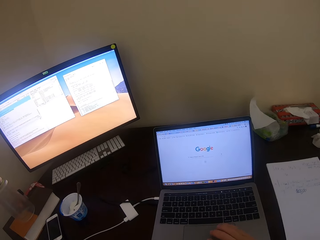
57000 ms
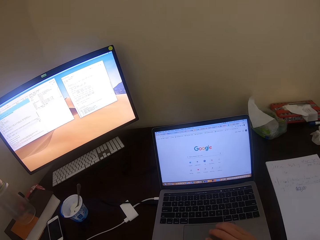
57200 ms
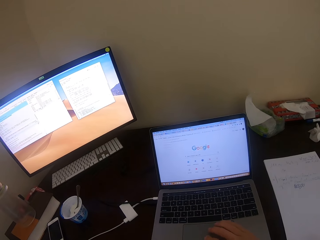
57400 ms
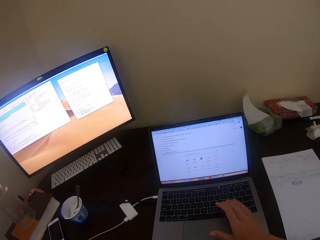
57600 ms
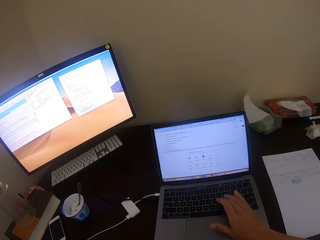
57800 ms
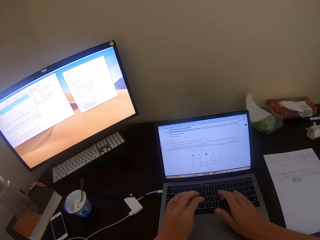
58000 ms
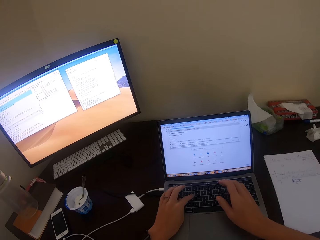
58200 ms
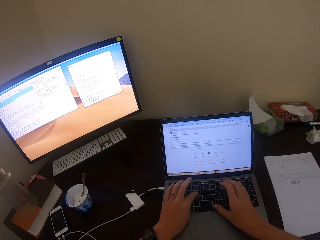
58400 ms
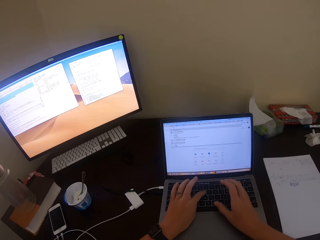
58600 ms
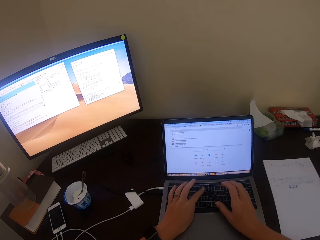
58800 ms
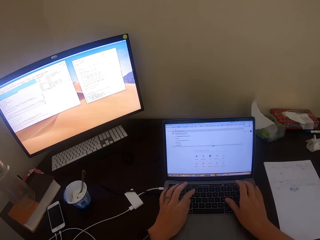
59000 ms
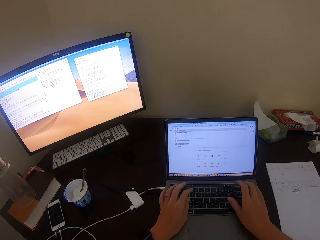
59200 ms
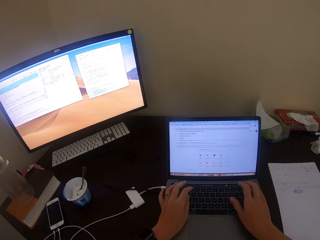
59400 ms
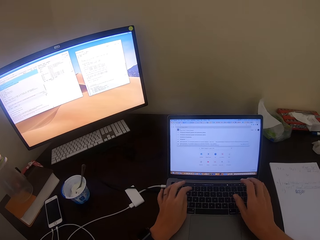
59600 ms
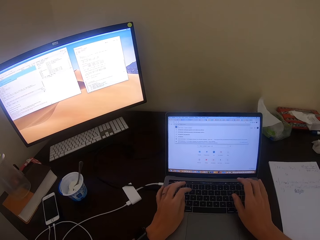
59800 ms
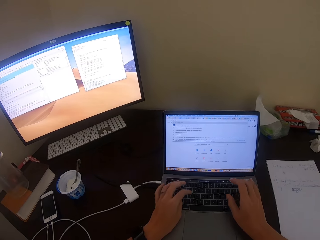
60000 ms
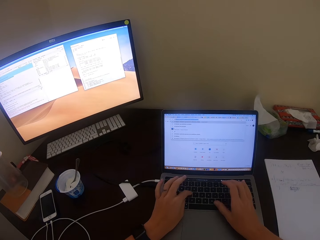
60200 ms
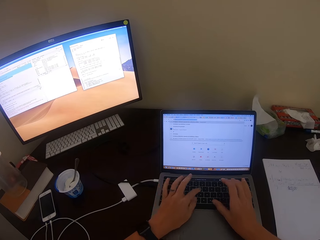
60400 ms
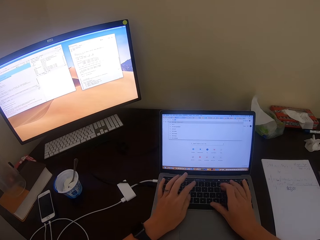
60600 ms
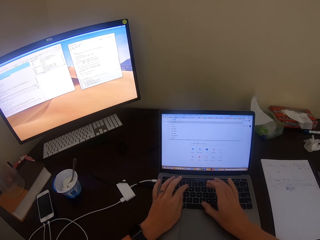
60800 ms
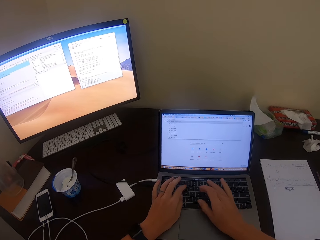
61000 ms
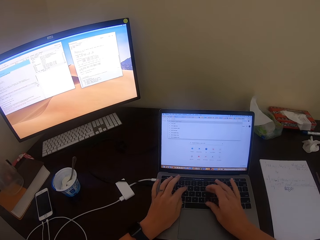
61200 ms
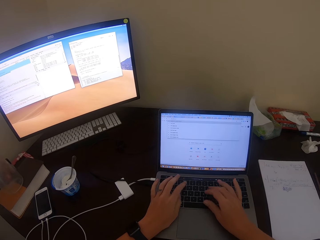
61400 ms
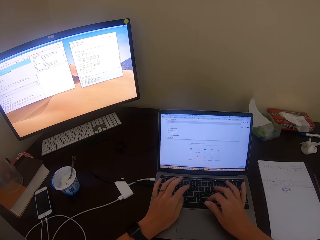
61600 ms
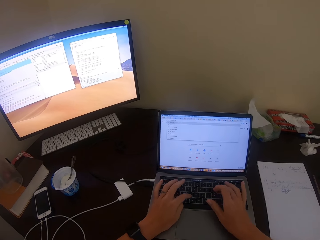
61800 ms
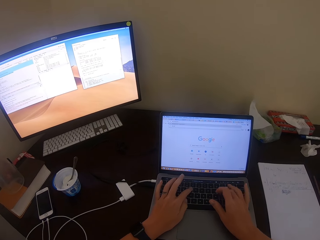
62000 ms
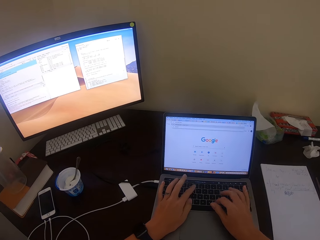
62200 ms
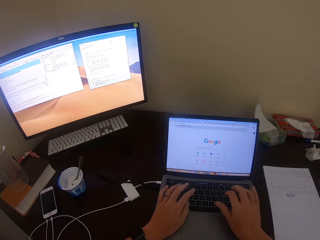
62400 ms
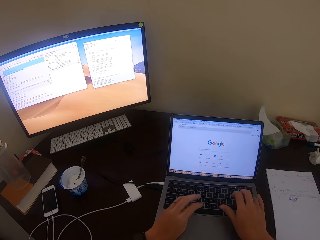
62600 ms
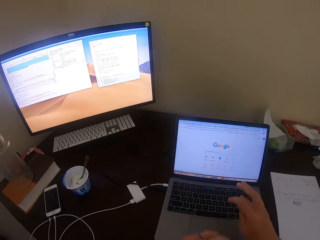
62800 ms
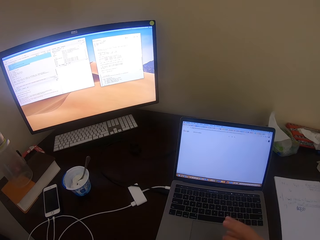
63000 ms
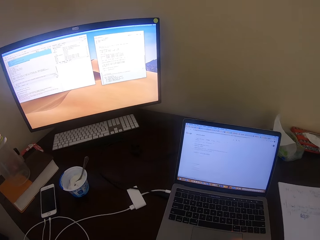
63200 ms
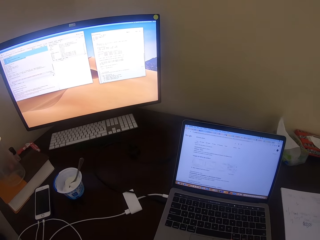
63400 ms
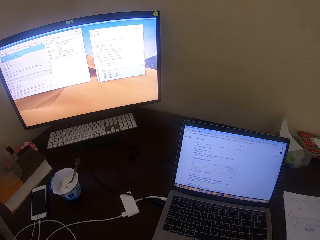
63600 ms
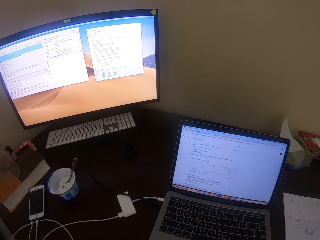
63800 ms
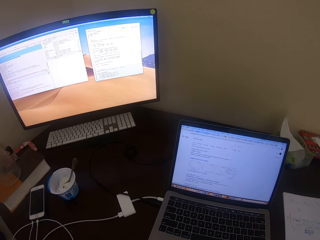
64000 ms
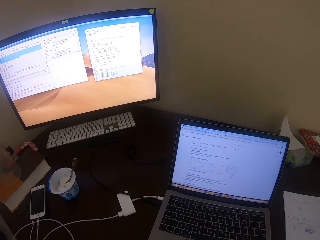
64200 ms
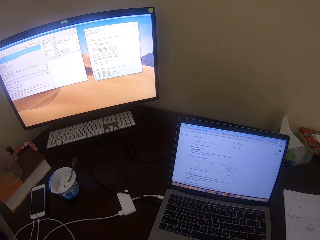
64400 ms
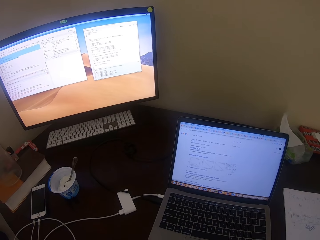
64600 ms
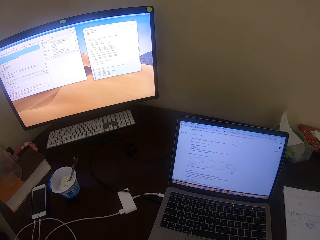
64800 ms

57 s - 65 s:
The camera wearer types on the laptop keyboard.

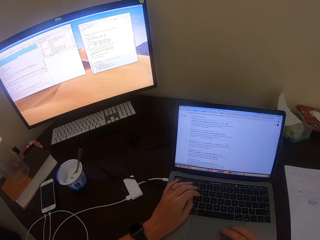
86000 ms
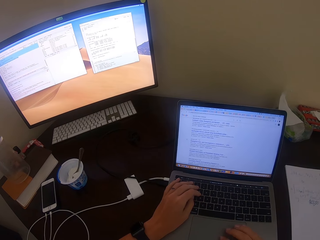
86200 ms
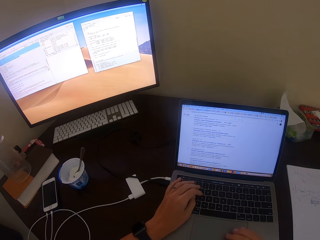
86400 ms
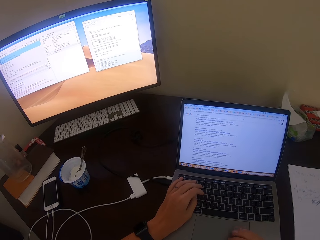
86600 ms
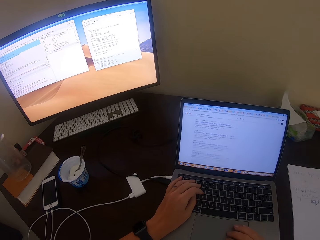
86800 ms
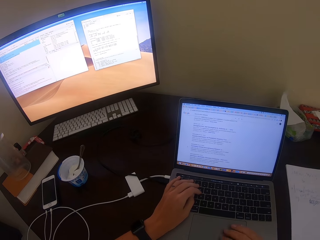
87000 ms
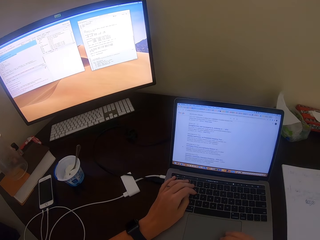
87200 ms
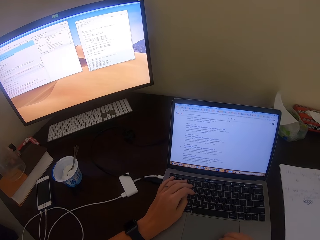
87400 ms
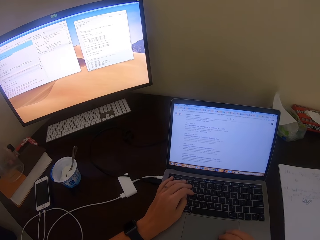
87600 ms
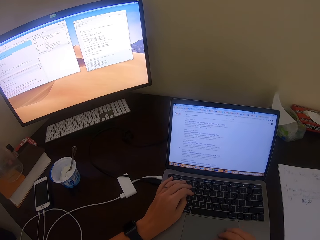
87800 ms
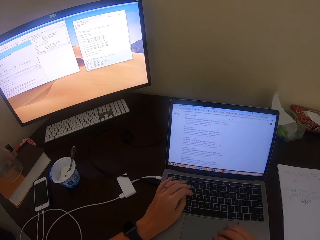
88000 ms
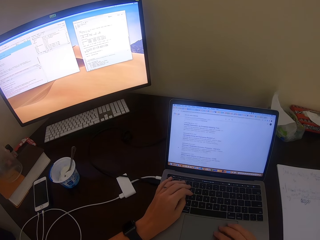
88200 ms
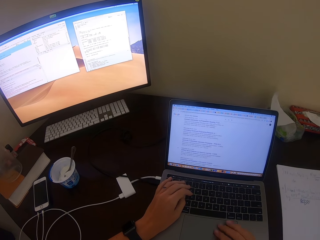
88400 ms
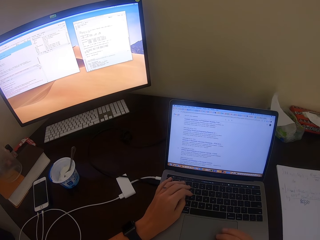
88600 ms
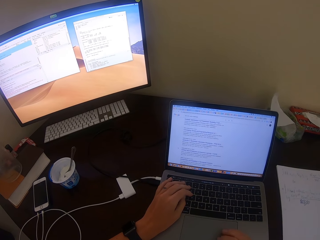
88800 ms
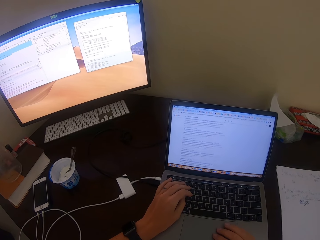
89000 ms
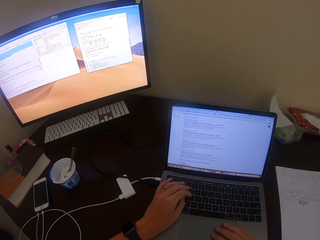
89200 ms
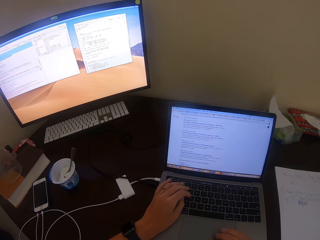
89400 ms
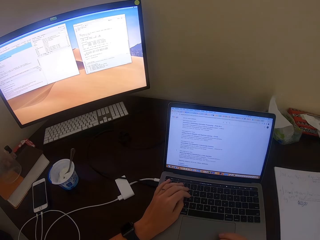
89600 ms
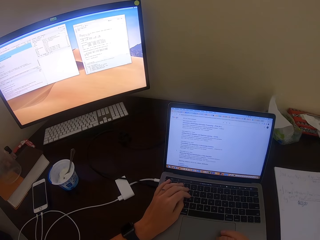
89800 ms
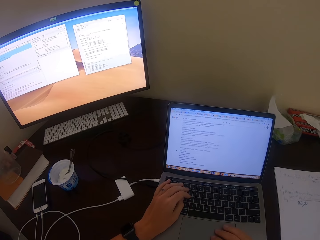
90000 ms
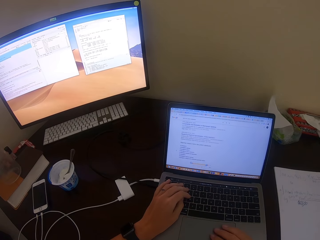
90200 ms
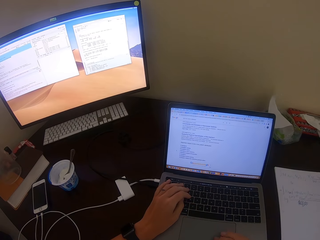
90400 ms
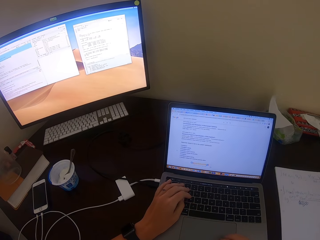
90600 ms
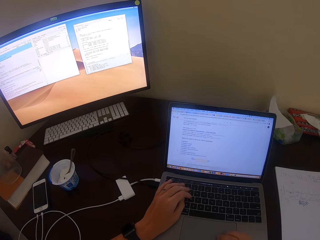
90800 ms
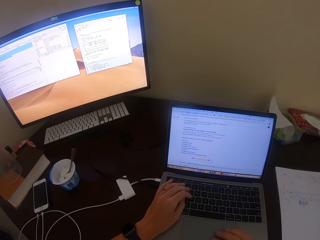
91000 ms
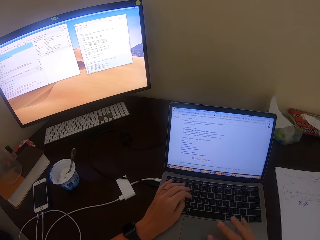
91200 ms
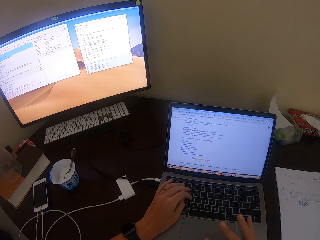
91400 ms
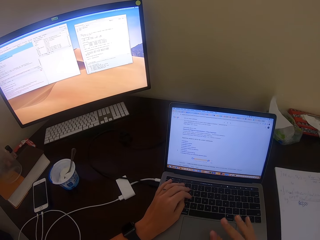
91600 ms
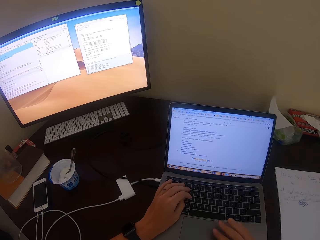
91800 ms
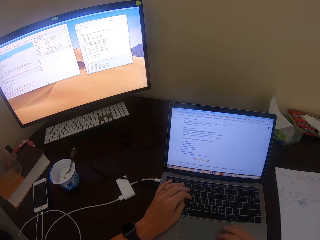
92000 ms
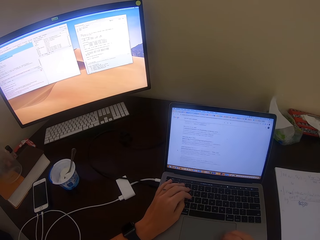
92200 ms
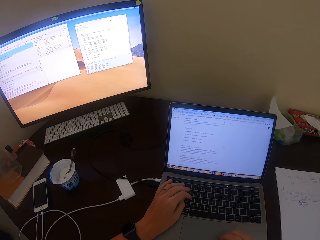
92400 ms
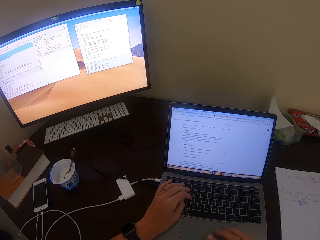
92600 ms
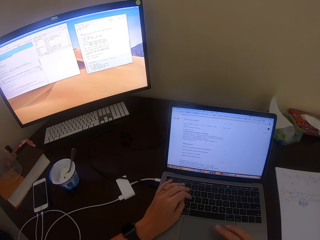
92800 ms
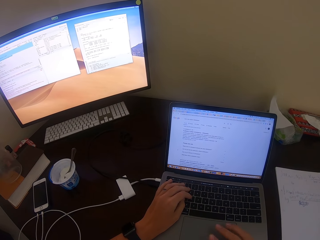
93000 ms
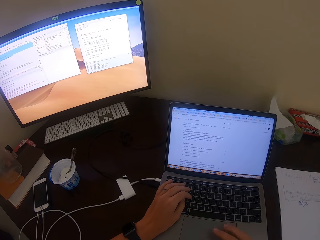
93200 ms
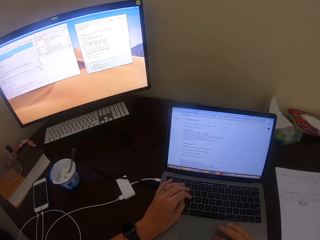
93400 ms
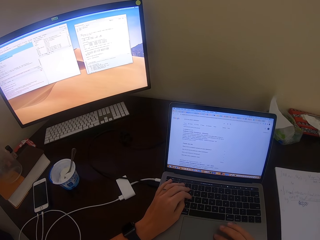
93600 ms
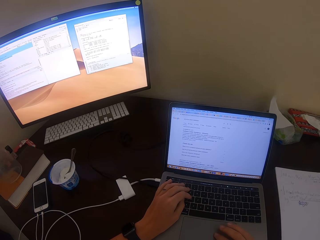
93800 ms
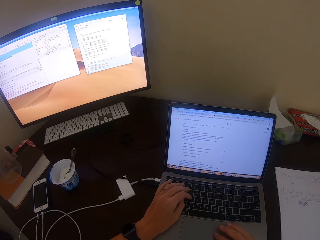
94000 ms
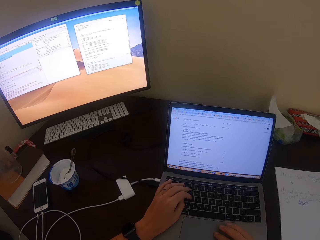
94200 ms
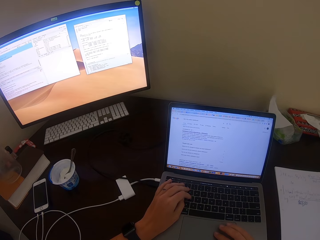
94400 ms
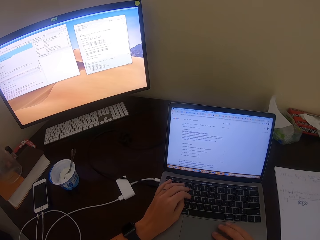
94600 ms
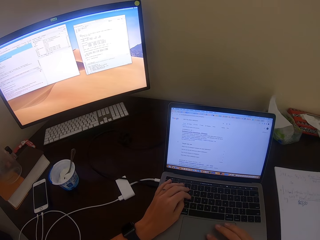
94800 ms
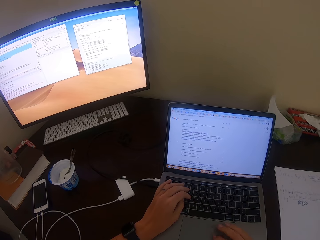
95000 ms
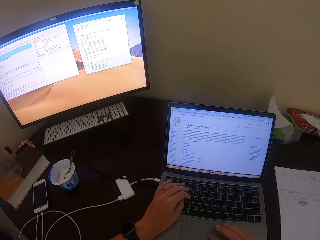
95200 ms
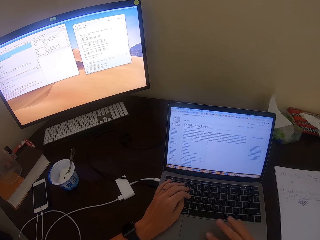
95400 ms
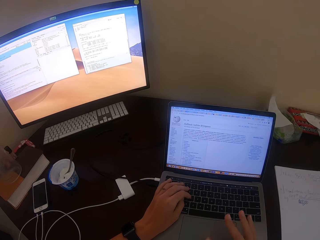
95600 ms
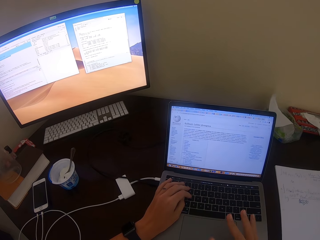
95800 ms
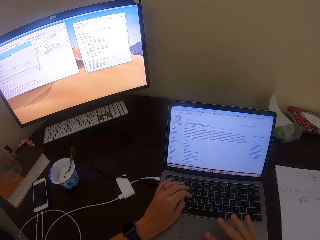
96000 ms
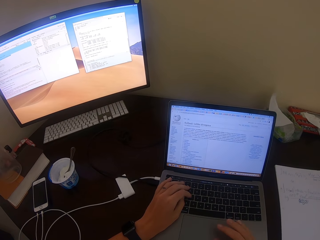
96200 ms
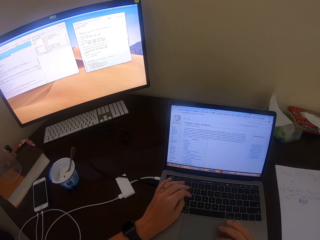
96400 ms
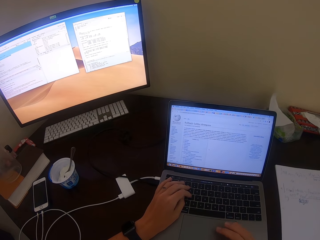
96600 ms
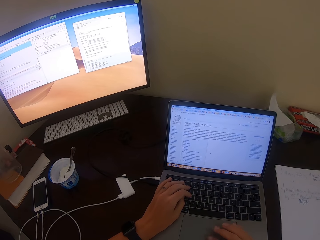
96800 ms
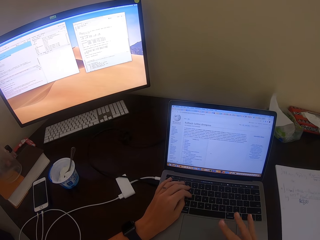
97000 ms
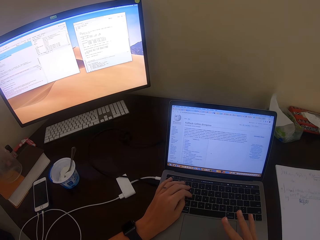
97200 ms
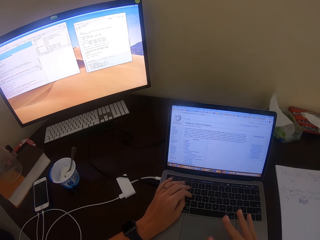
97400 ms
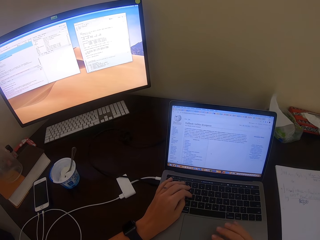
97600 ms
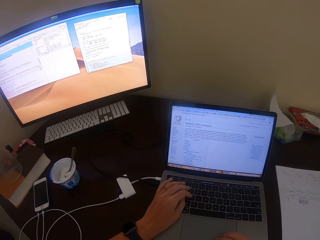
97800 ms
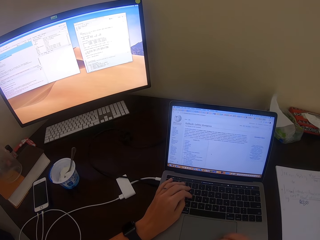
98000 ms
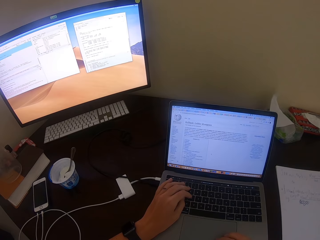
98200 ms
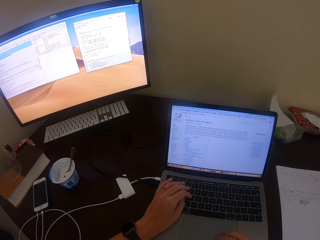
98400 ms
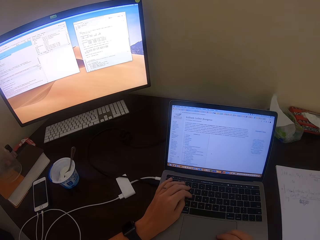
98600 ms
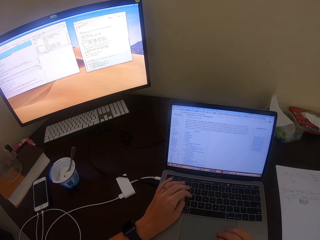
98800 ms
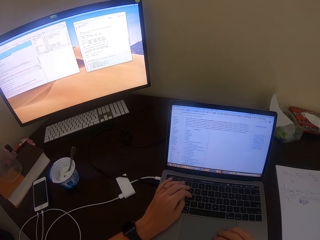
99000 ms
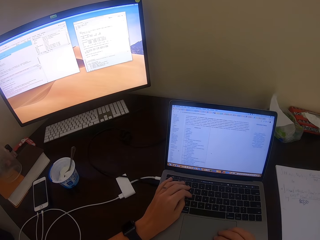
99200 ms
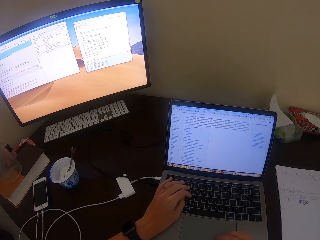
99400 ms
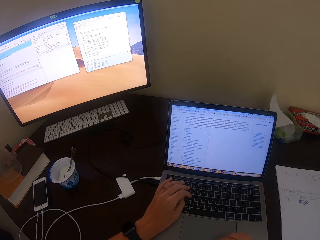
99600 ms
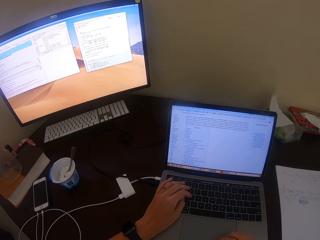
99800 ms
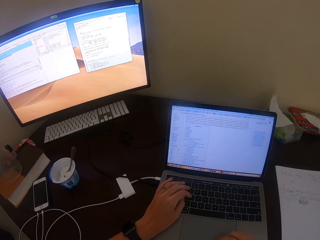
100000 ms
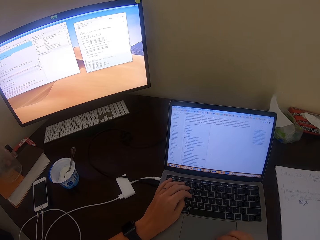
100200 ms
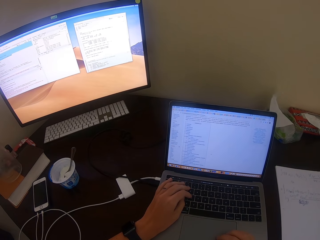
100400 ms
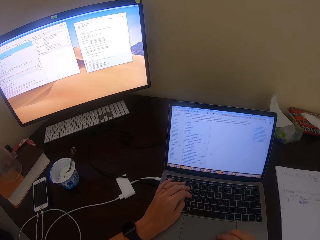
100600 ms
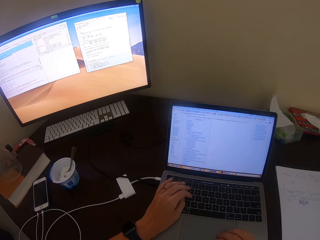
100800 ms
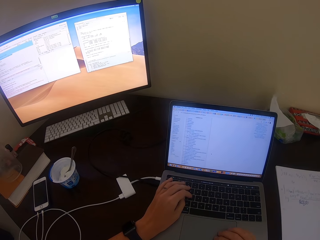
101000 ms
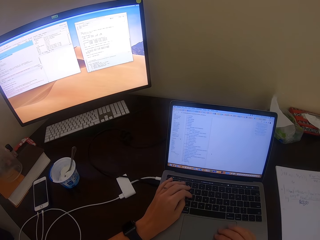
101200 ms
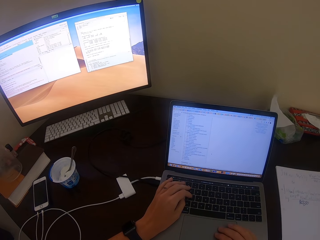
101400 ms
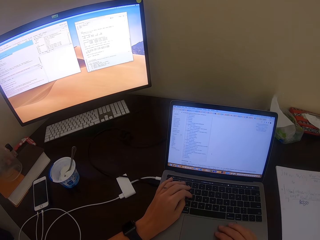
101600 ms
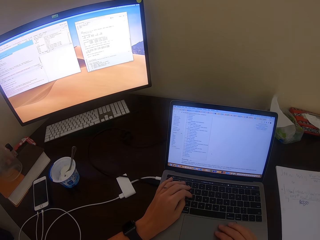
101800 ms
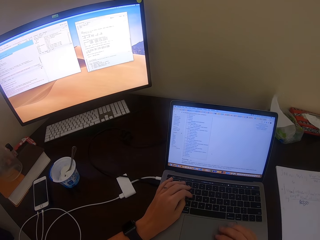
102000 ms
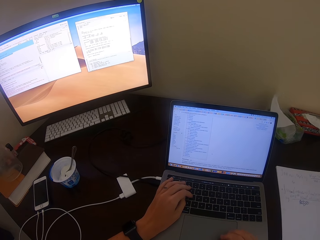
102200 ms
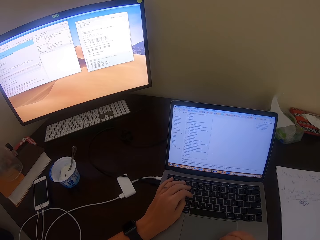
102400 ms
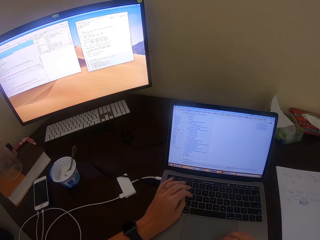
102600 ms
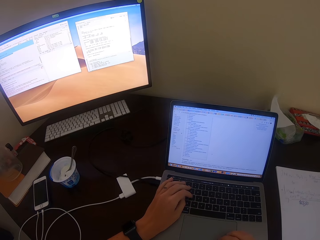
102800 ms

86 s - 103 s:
The camera wearer operates the laptop. They use the laptop.
